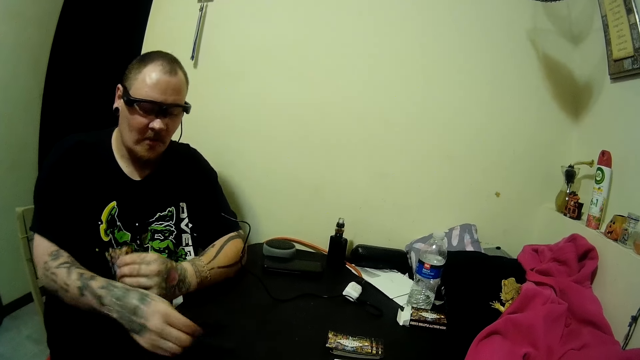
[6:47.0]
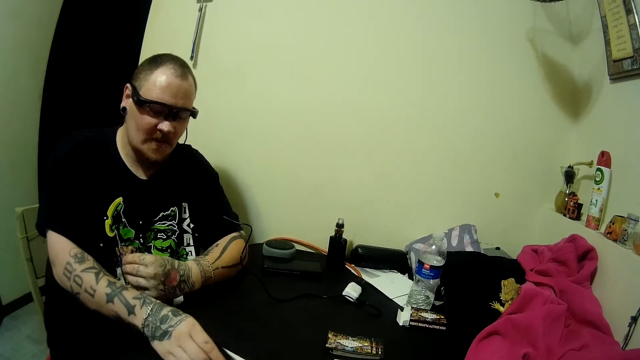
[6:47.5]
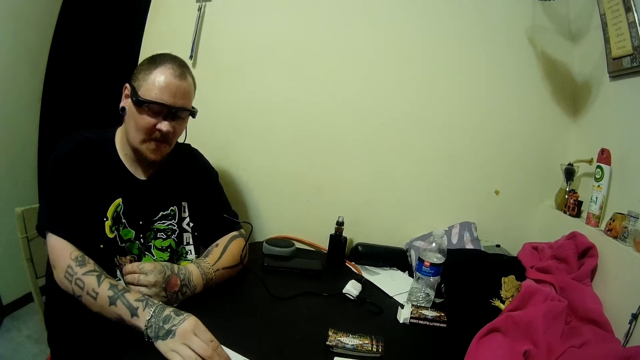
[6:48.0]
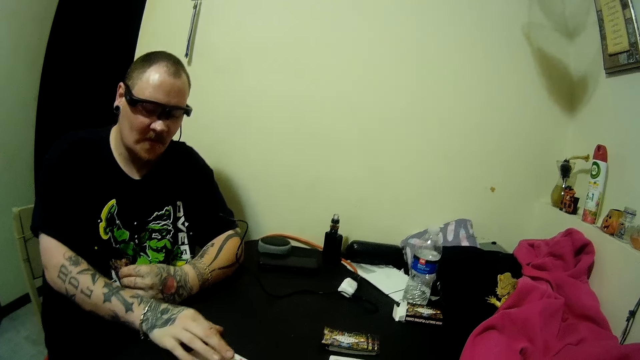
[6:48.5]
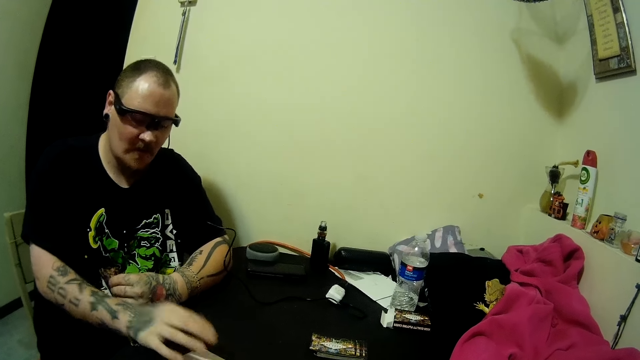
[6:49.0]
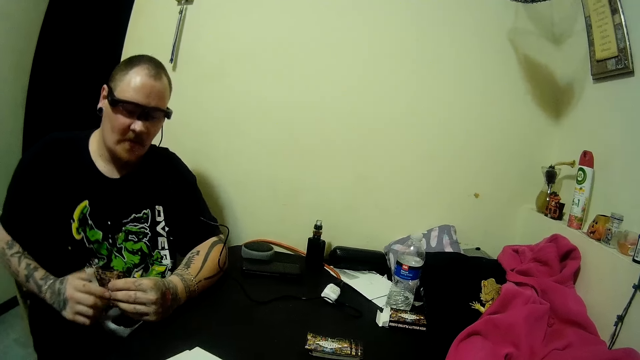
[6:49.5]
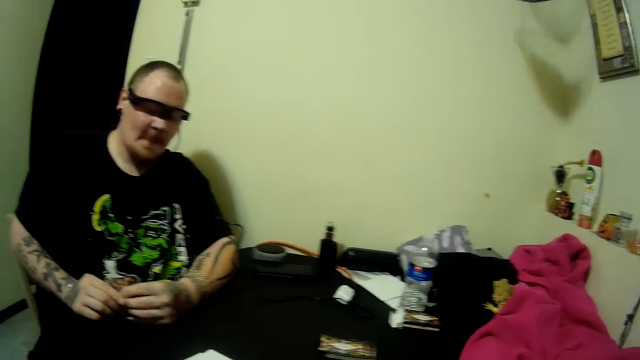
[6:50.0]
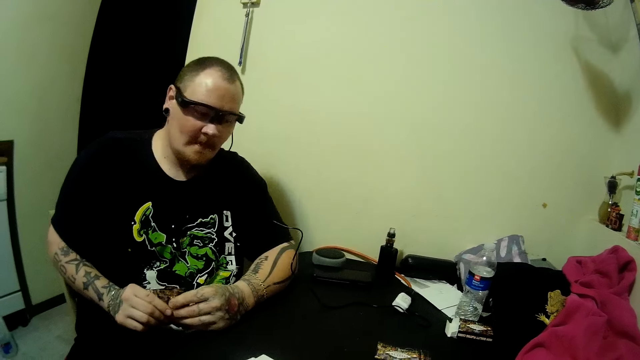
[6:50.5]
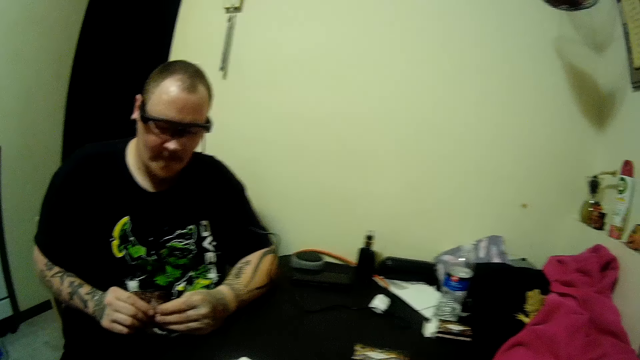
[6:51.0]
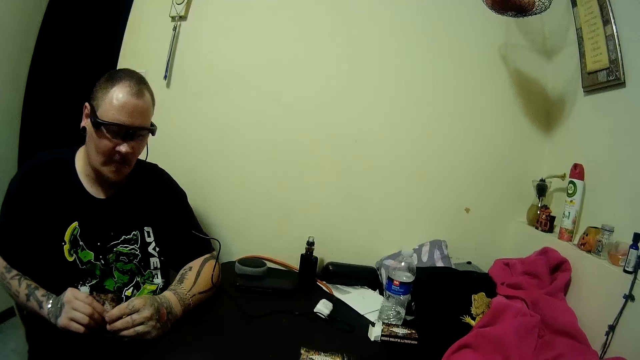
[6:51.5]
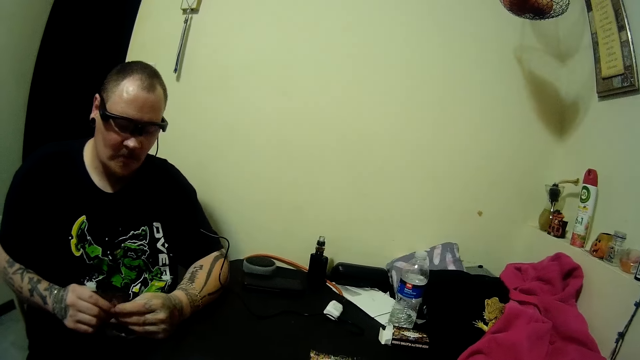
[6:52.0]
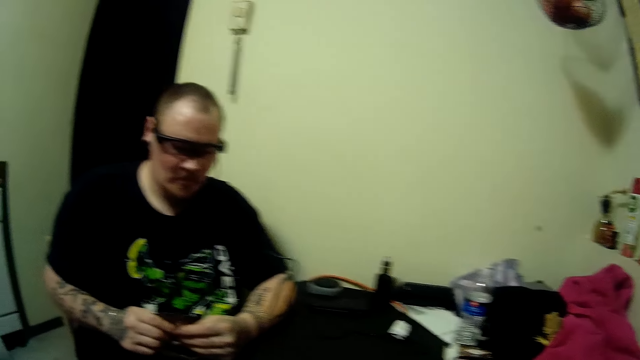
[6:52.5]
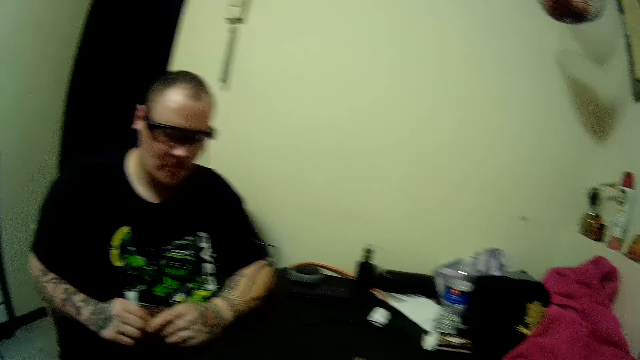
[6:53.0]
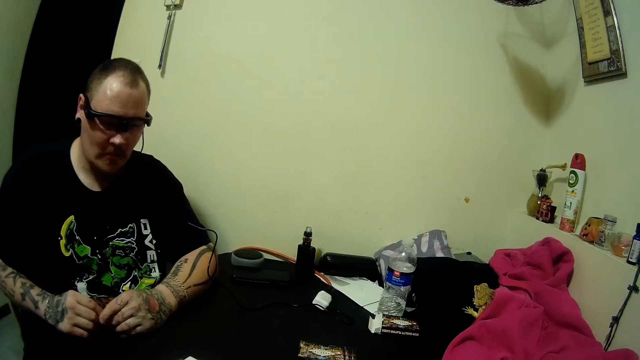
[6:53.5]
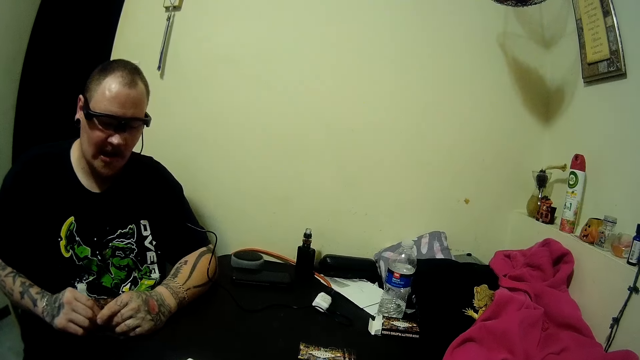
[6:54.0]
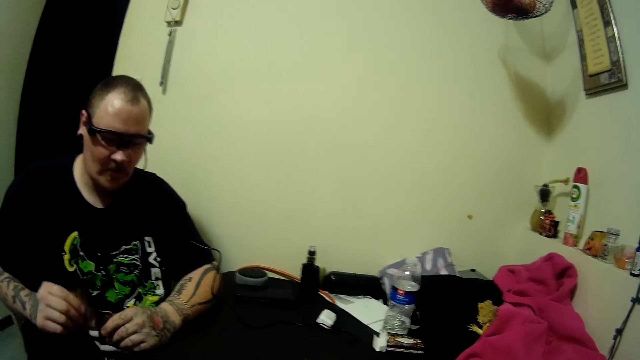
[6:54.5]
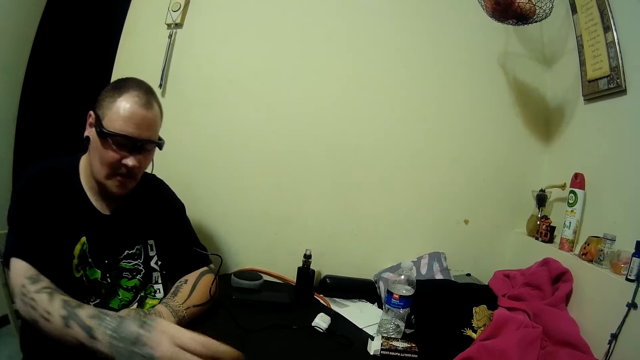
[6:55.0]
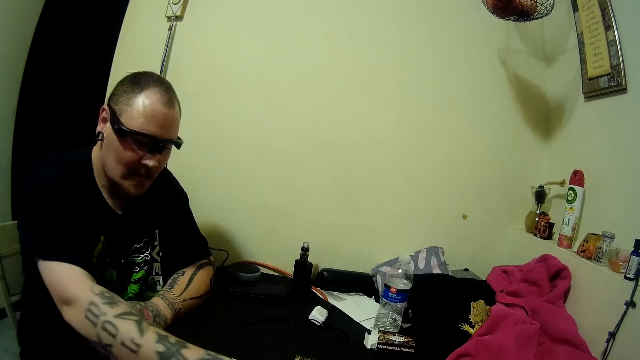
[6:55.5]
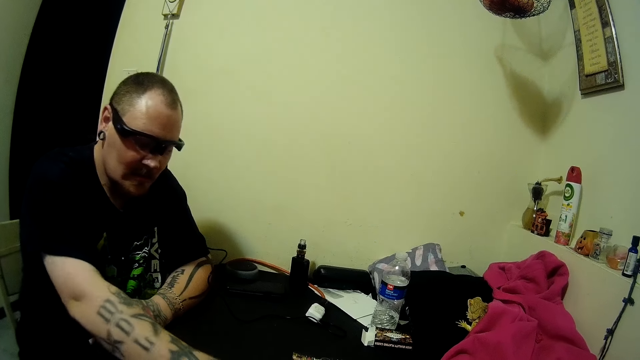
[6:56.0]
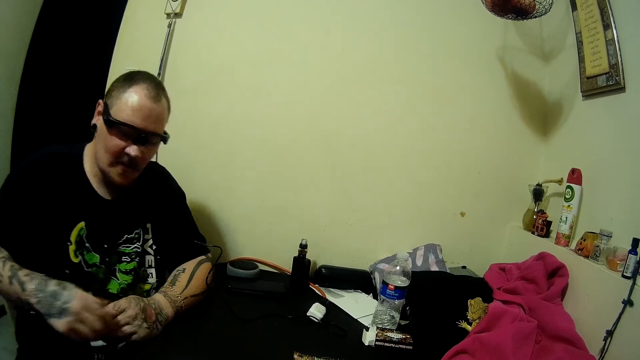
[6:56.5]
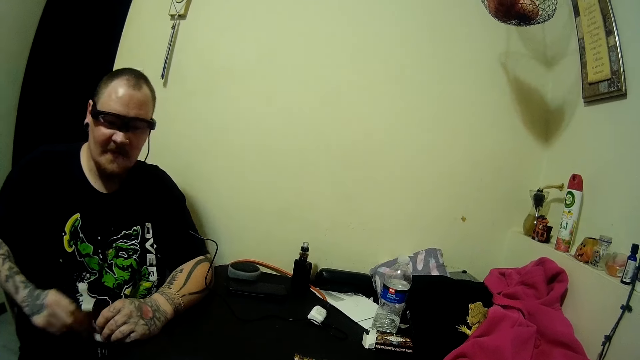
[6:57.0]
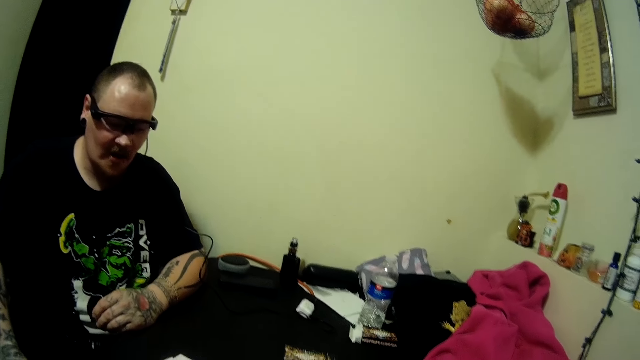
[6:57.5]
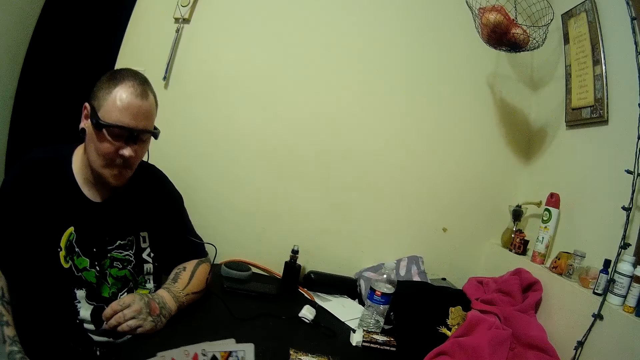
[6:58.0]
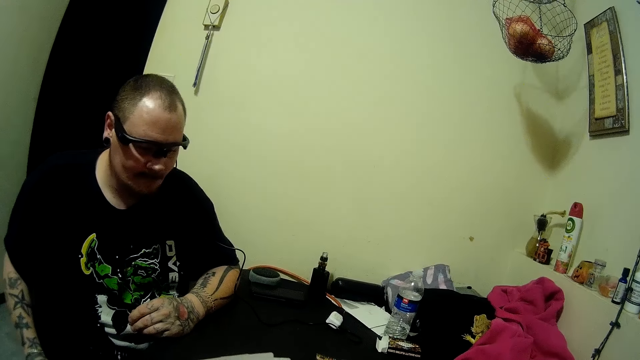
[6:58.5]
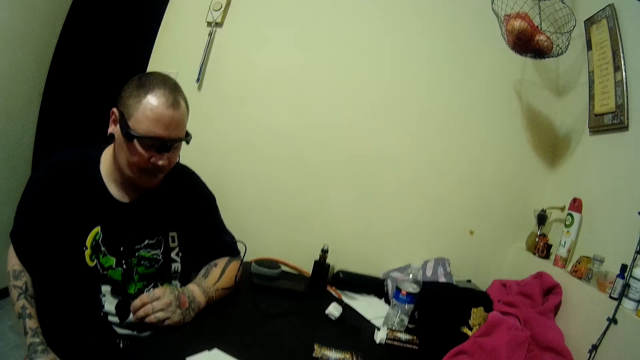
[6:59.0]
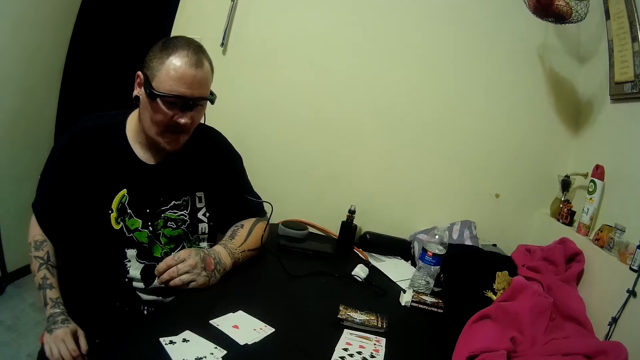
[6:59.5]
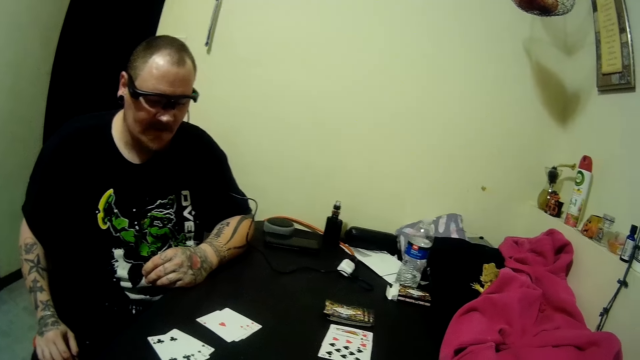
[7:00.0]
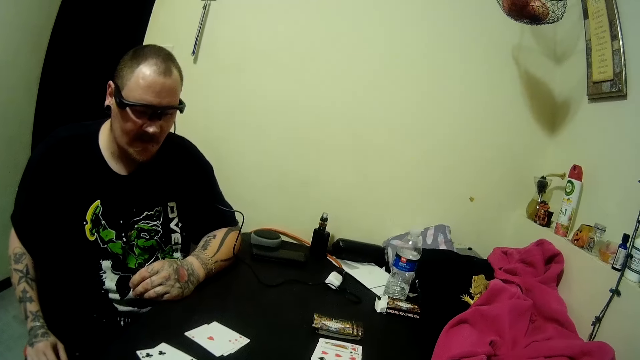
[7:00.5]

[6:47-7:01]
The man places a card on the table with his right hand. He holds the cards with his two hands. He places the card on the table with his right hand and passes the card from his left hand to his right hand.

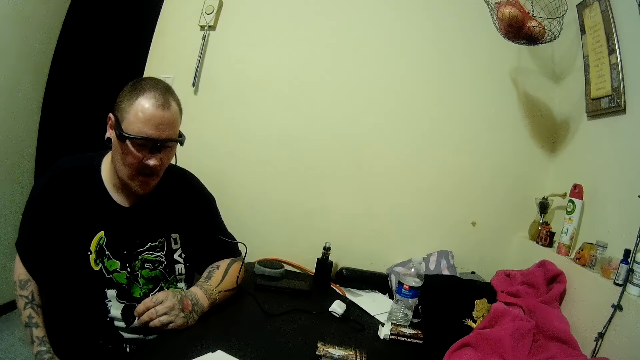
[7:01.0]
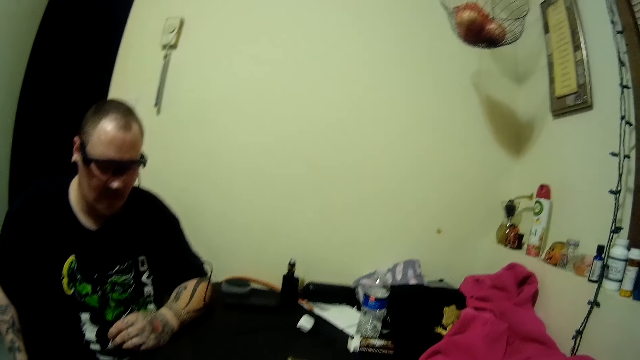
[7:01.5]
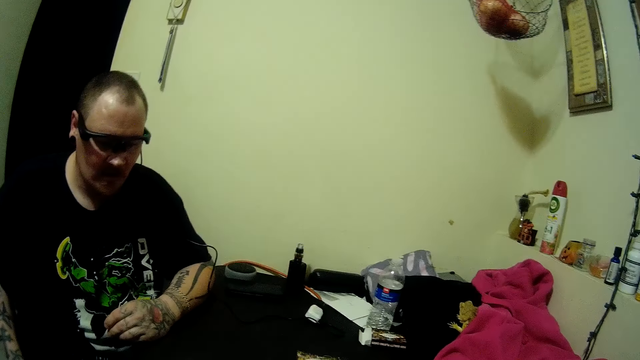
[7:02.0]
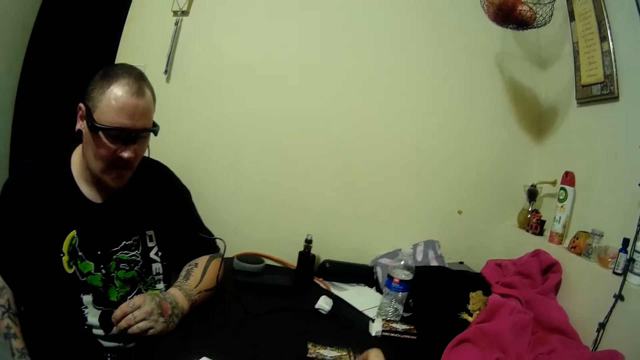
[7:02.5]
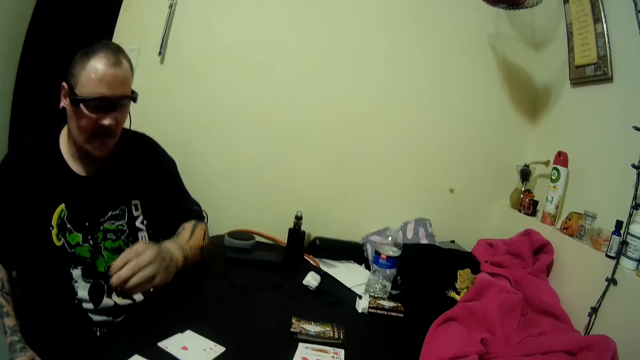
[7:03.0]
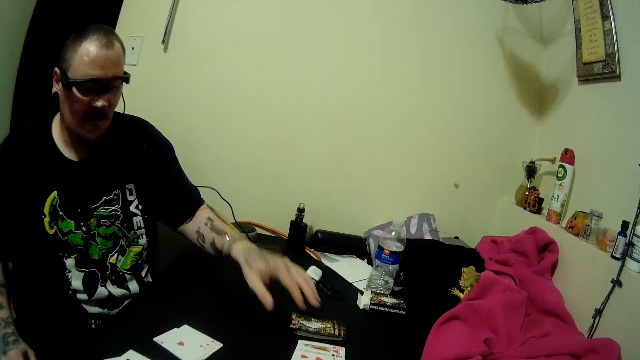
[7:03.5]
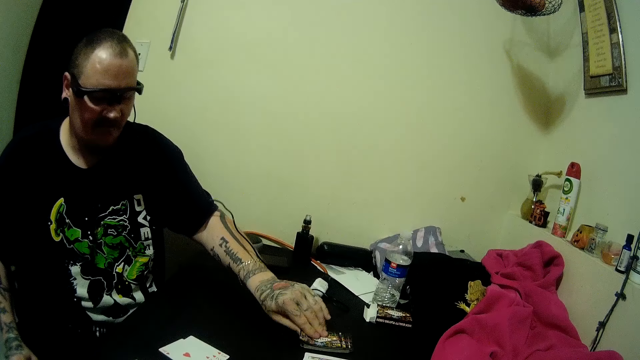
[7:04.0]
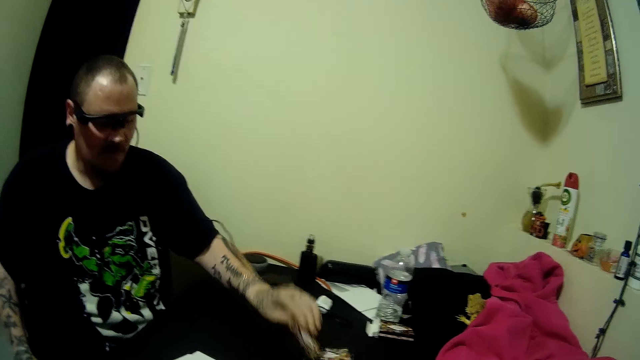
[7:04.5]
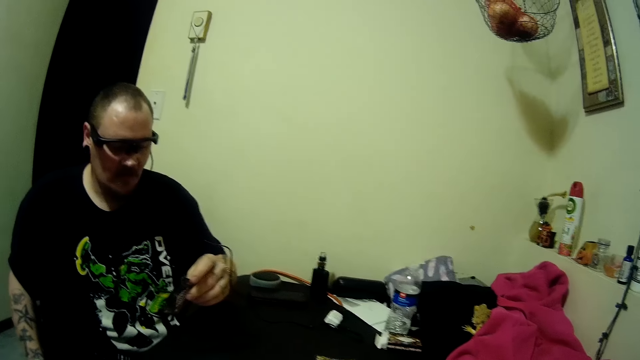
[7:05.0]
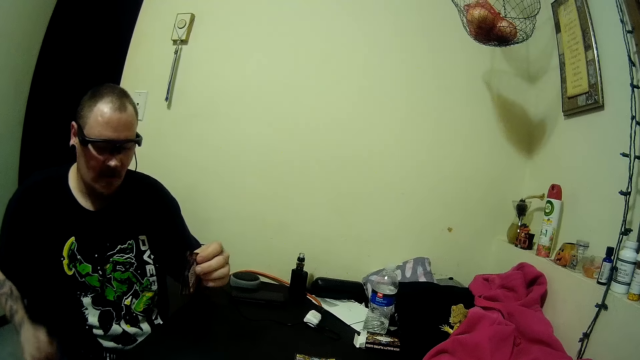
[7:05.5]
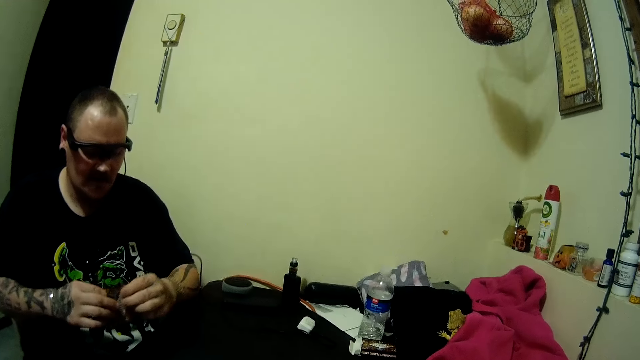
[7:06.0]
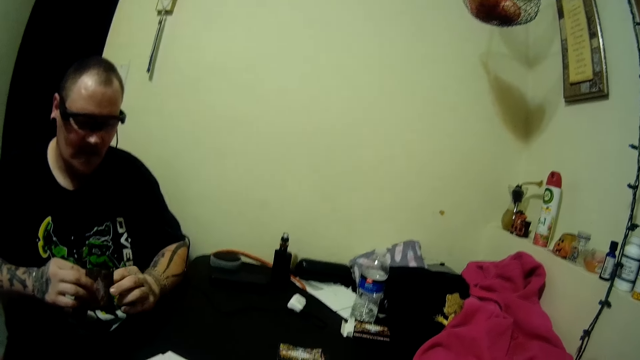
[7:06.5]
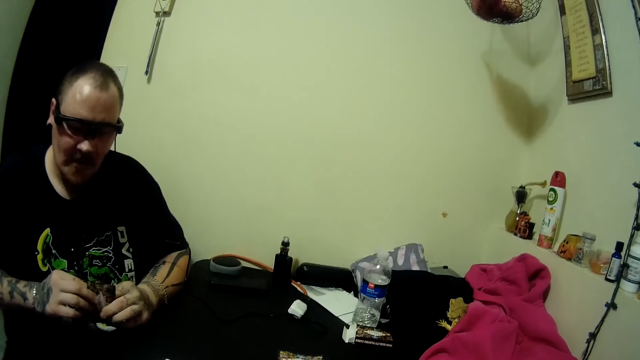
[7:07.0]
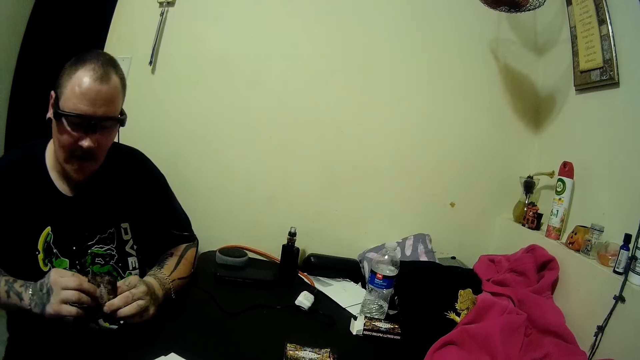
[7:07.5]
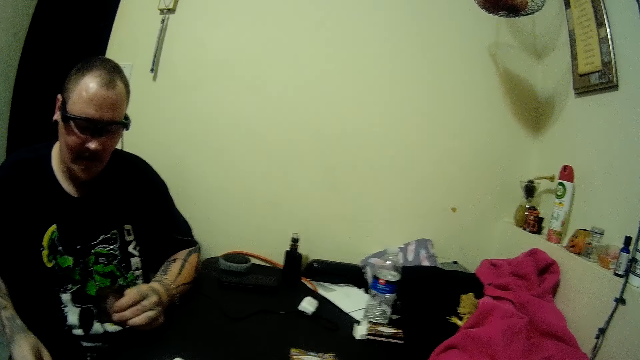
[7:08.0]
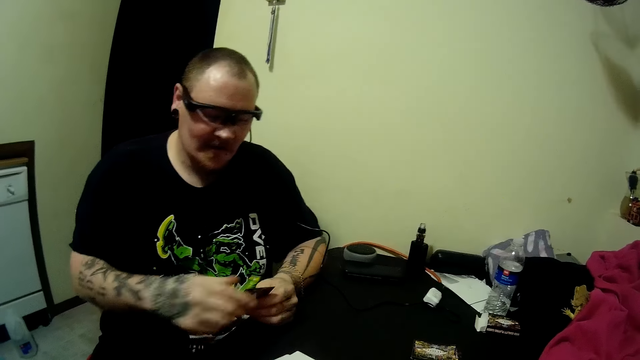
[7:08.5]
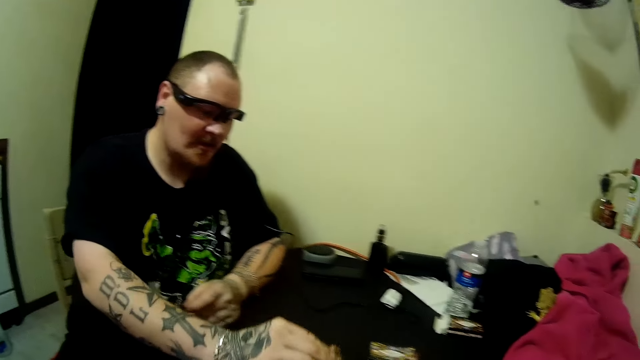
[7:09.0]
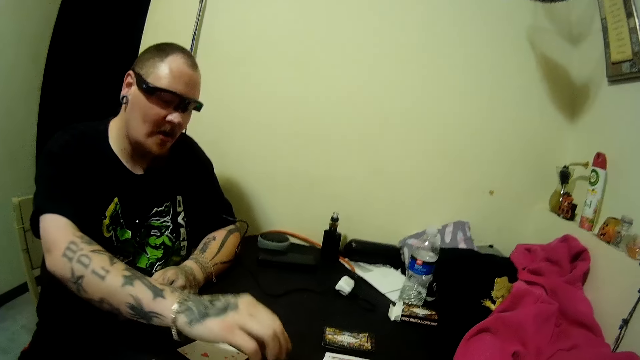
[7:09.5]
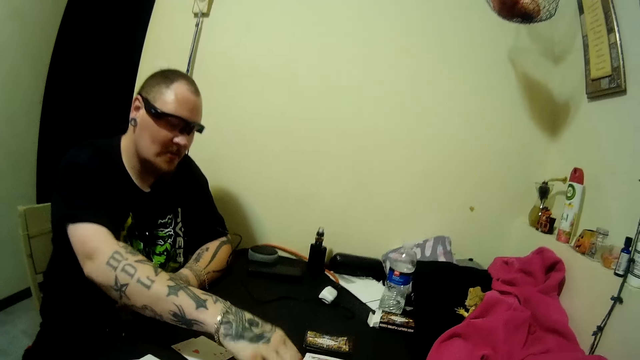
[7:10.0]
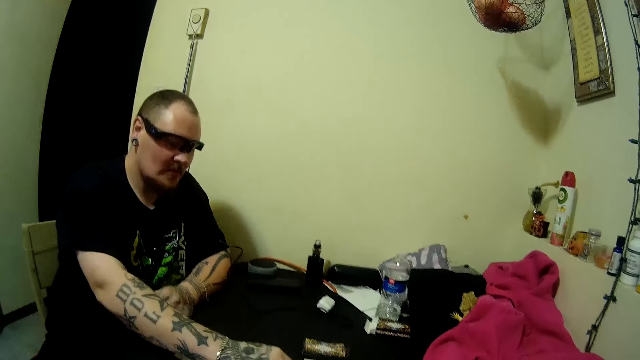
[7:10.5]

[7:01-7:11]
The man picks up a card from the table with his left hand and holds the cards with his two hands. He places the card on the table with his right hand. He places the card on the table with his right hand again.
